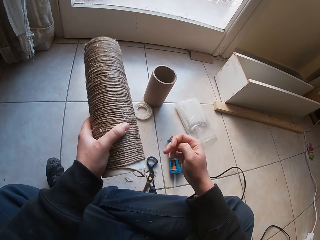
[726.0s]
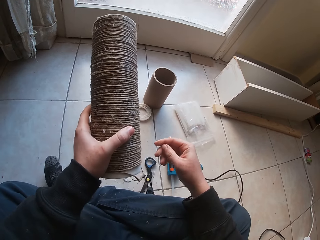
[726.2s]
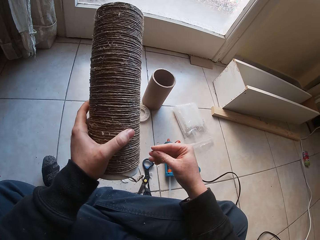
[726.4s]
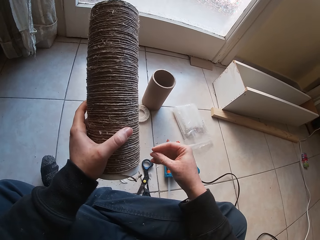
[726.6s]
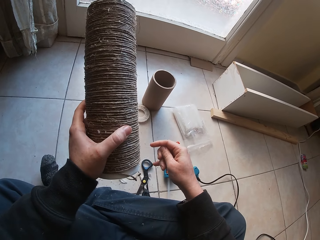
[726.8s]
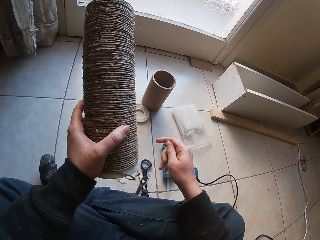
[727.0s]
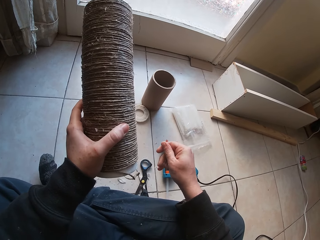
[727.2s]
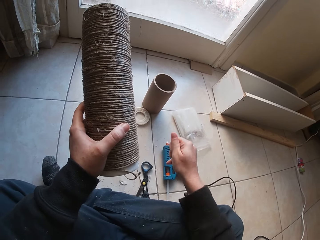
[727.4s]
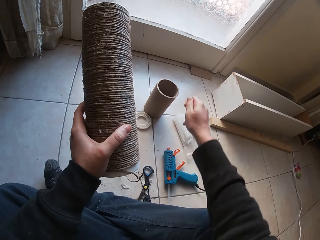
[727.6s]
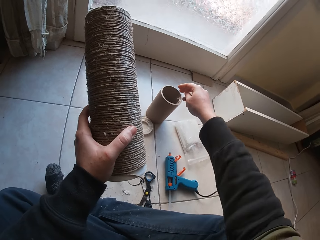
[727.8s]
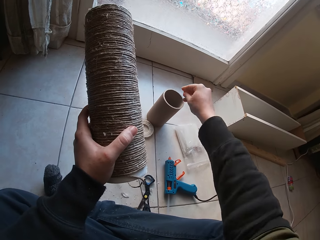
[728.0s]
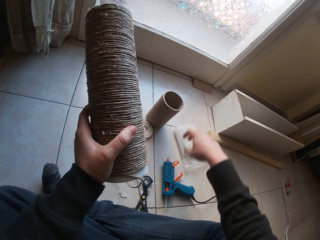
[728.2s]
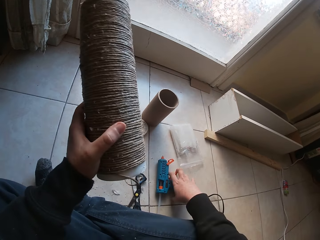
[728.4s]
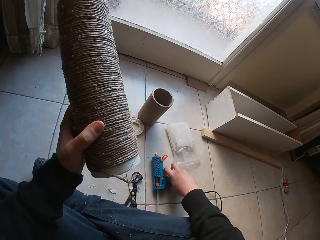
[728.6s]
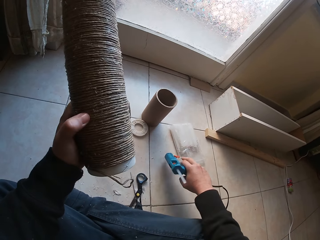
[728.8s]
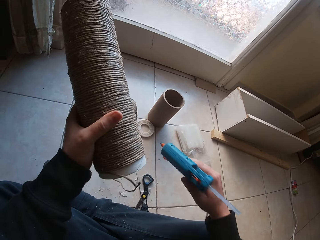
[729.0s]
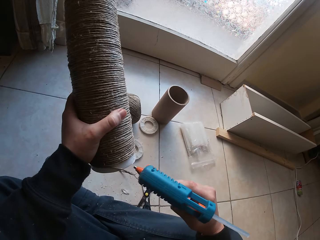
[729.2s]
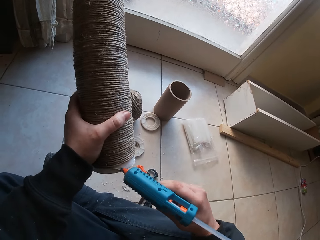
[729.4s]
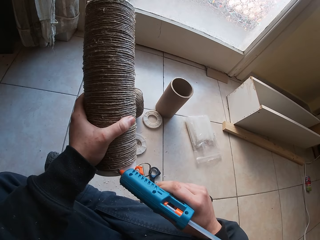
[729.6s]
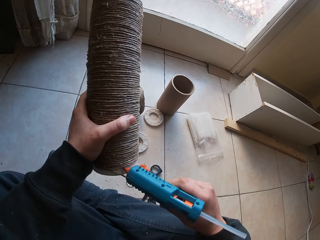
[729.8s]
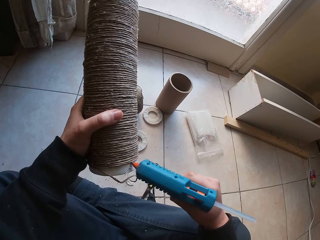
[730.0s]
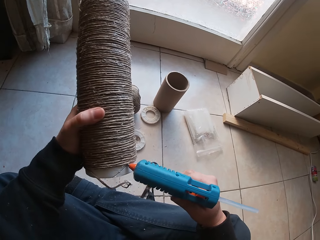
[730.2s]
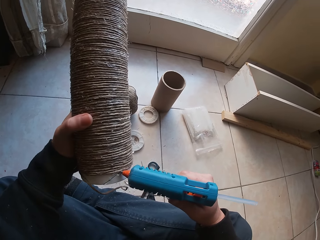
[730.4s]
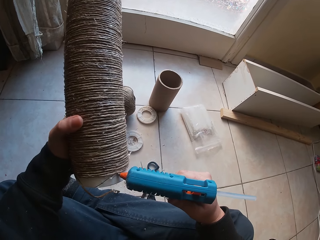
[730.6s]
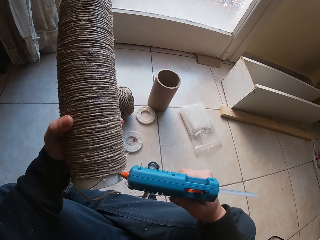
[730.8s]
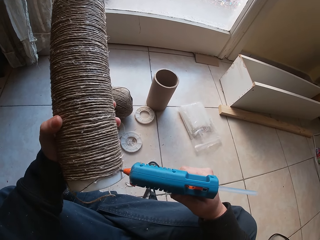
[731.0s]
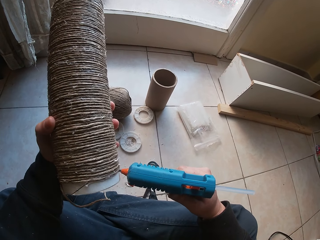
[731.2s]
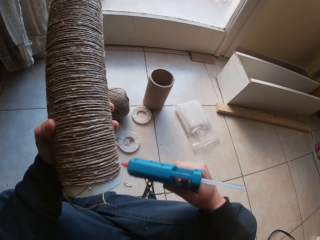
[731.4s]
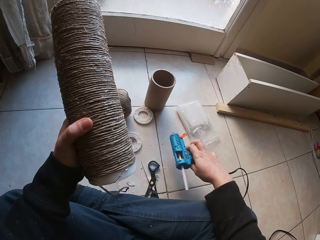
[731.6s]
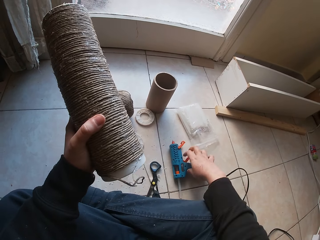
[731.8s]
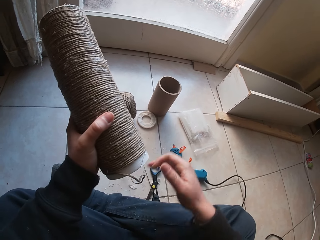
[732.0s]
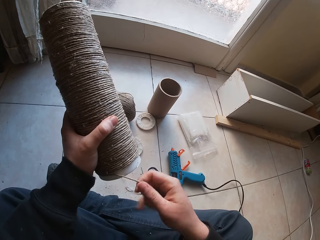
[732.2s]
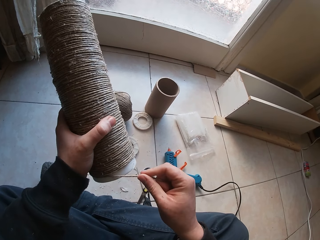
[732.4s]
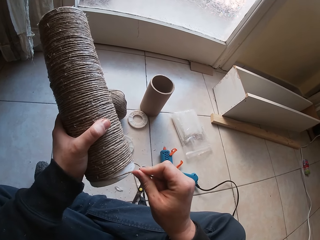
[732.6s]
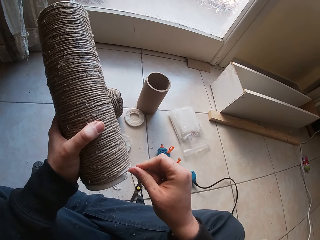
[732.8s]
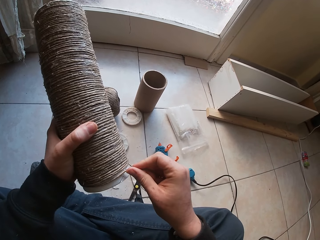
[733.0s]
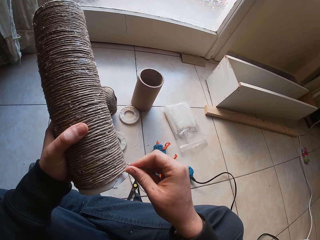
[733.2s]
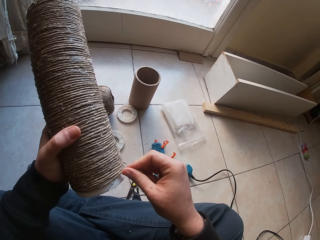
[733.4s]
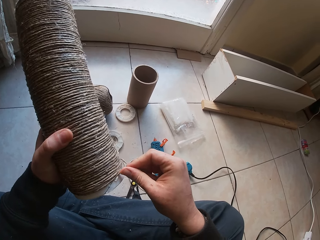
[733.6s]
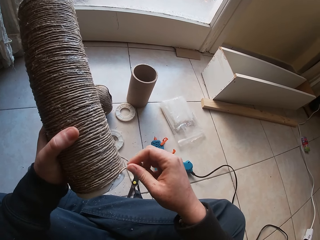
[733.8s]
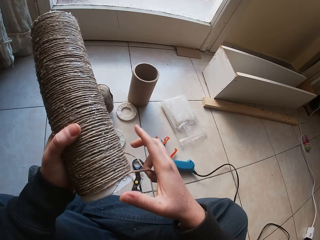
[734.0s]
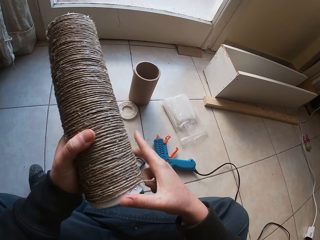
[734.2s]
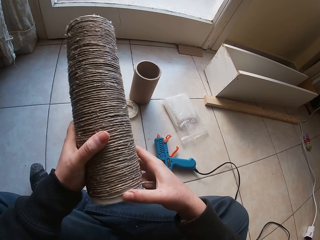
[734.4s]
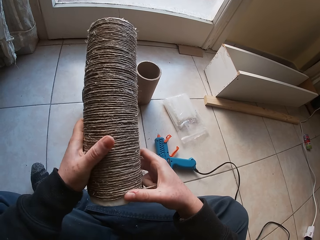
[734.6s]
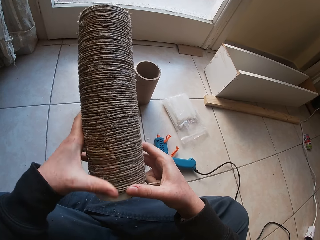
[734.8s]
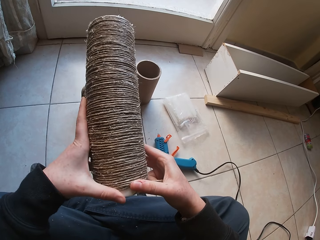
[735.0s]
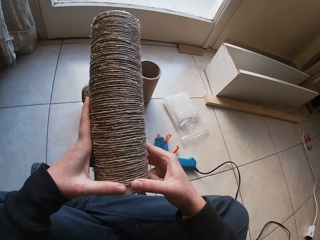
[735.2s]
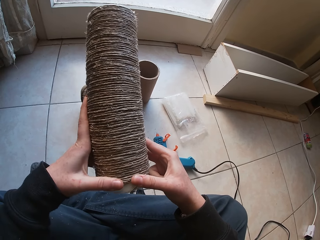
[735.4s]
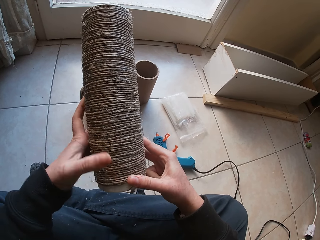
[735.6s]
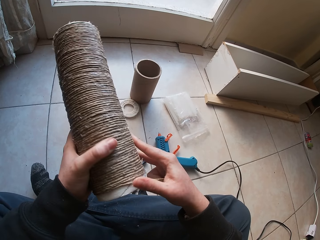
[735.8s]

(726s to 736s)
The camera wearer removes glue from his right hand. He holds the cylinder cardboard. He puts dirt into a round bin with his right hand. He holds the cylinder cardboard and picks the glue gun from the ground with his right hand. He applies glue on the cylinder cardboard with the glue gun in his right hand. He places the glue gun on the ground with his right hand and holds the cylinder cardboard. He attaches the manila rope on the cylinder cardboard with his right hand.

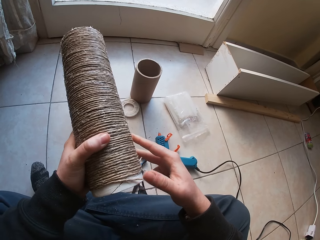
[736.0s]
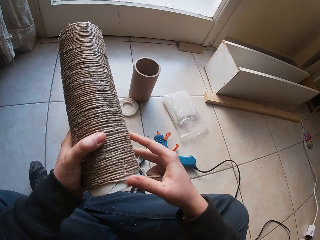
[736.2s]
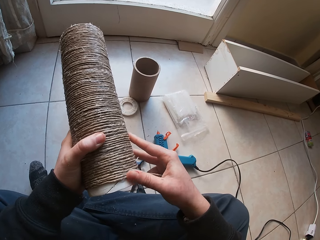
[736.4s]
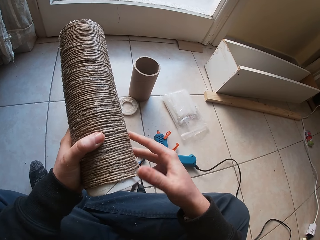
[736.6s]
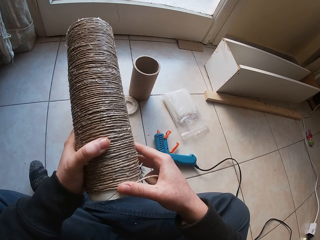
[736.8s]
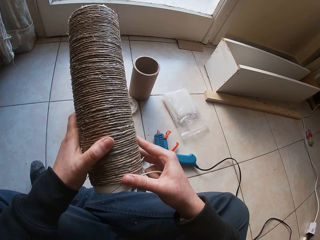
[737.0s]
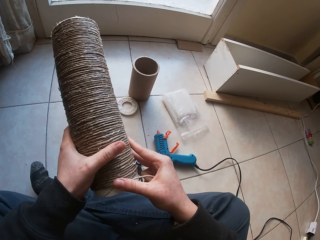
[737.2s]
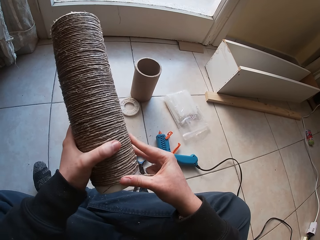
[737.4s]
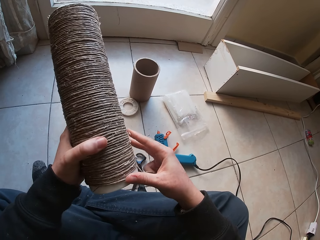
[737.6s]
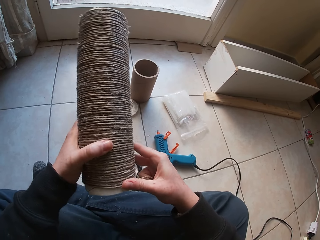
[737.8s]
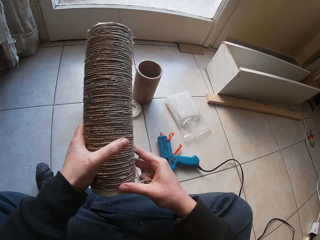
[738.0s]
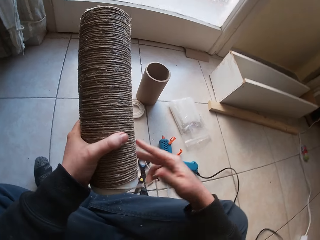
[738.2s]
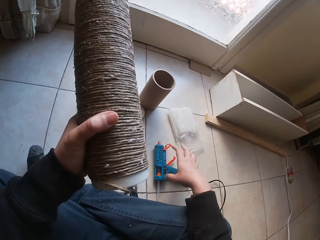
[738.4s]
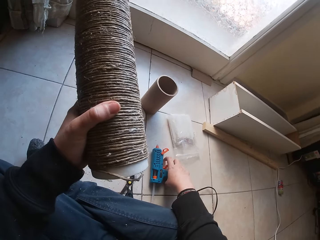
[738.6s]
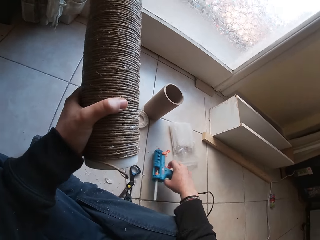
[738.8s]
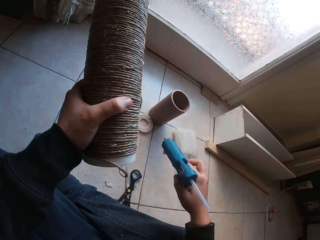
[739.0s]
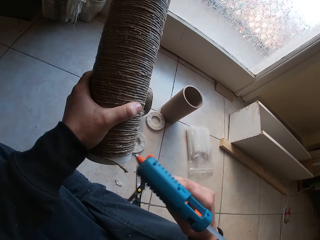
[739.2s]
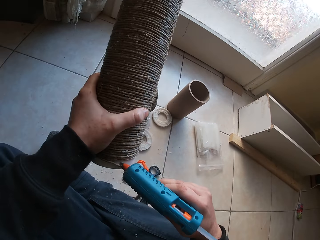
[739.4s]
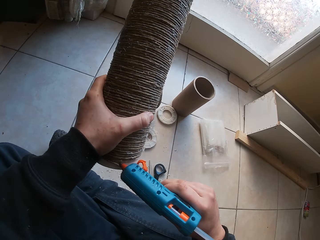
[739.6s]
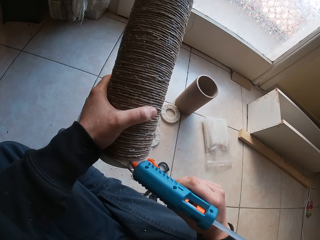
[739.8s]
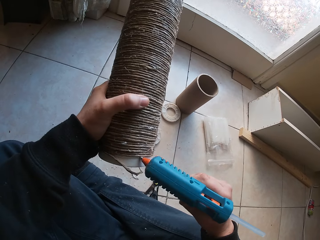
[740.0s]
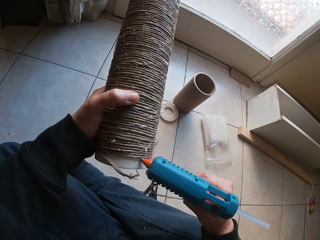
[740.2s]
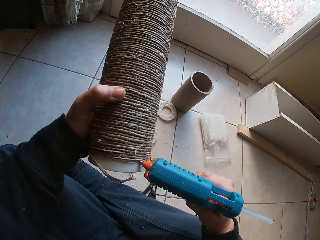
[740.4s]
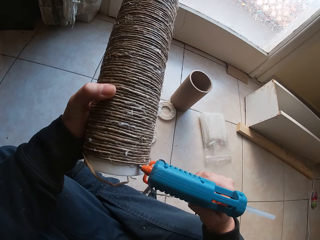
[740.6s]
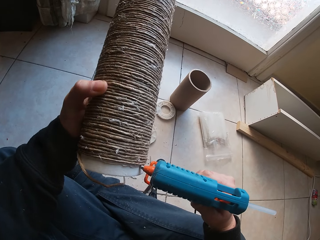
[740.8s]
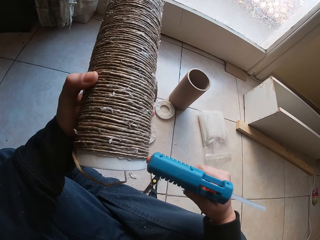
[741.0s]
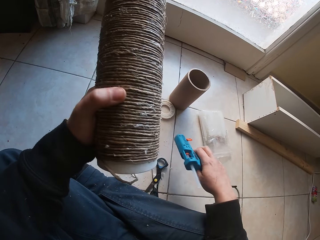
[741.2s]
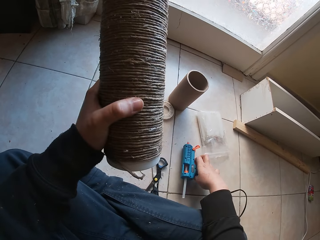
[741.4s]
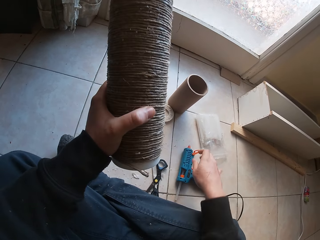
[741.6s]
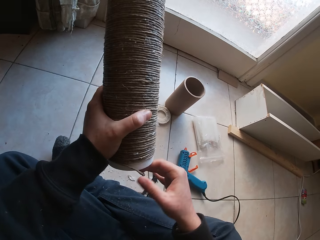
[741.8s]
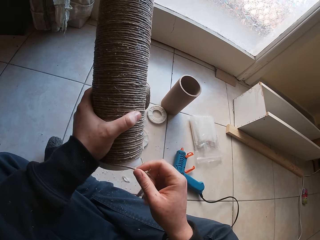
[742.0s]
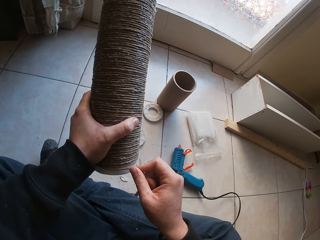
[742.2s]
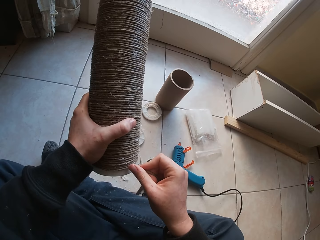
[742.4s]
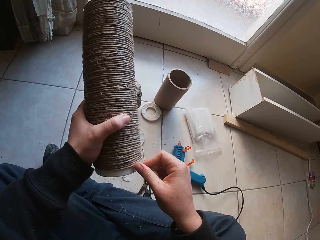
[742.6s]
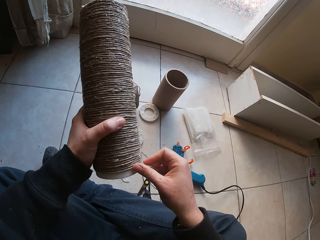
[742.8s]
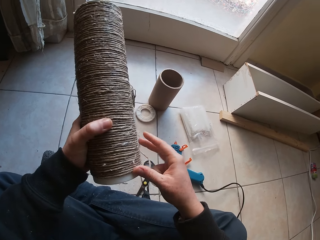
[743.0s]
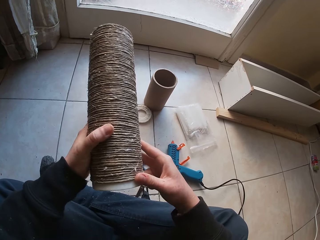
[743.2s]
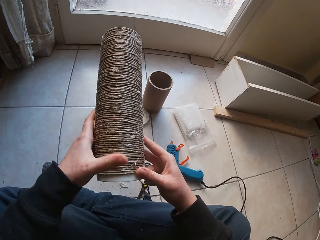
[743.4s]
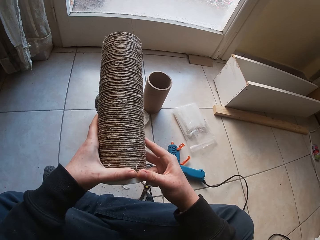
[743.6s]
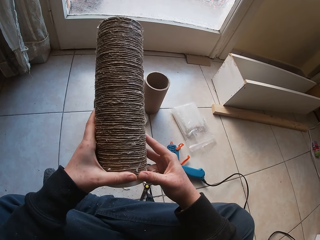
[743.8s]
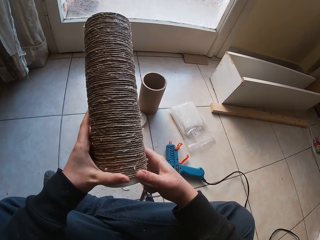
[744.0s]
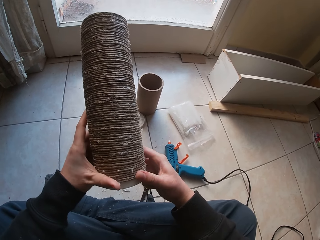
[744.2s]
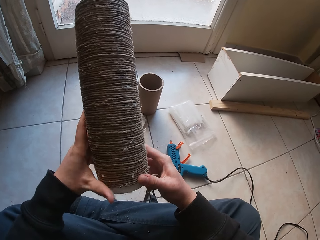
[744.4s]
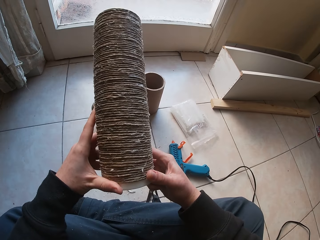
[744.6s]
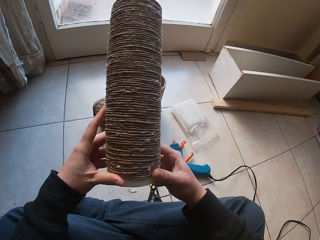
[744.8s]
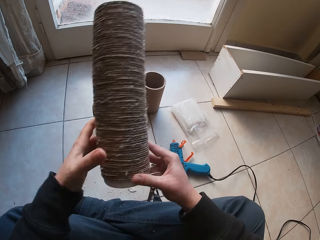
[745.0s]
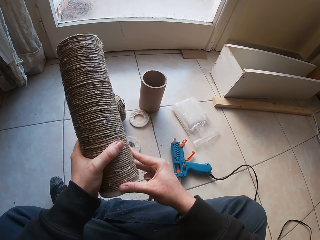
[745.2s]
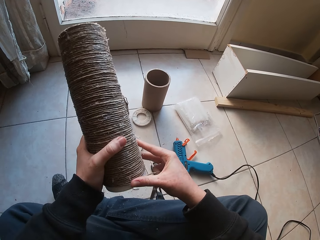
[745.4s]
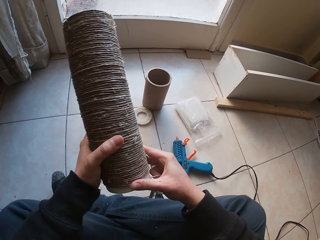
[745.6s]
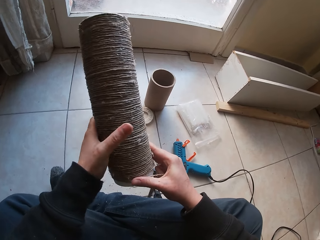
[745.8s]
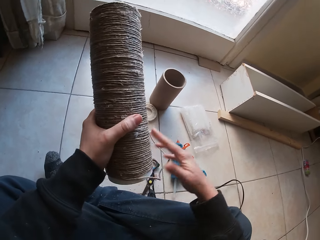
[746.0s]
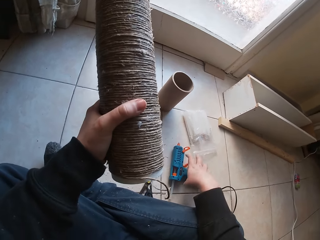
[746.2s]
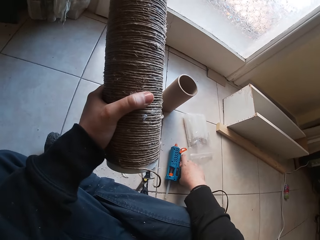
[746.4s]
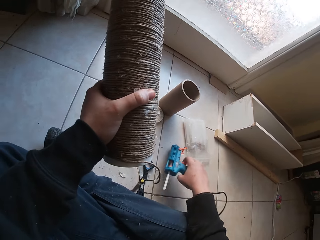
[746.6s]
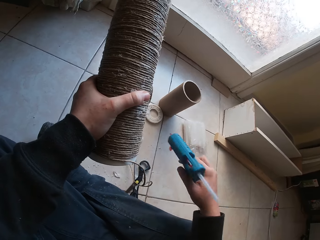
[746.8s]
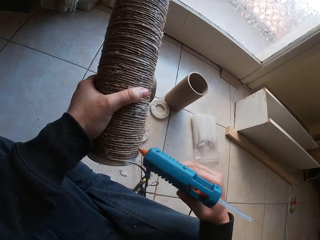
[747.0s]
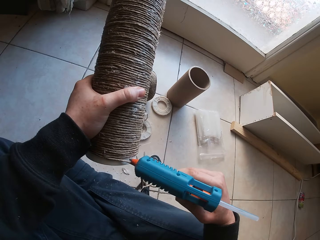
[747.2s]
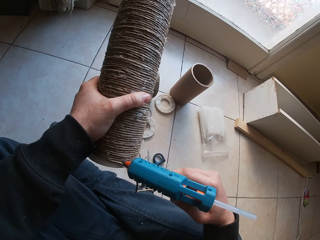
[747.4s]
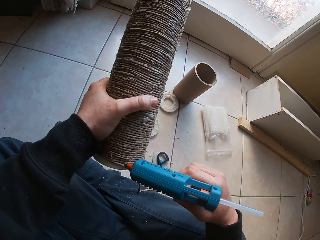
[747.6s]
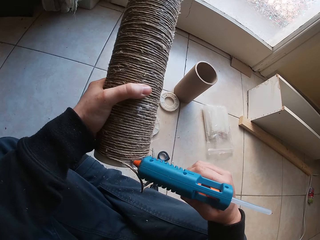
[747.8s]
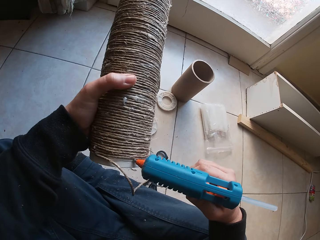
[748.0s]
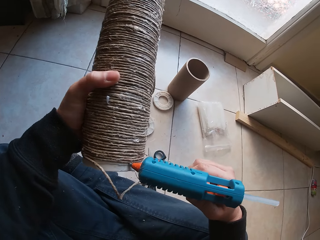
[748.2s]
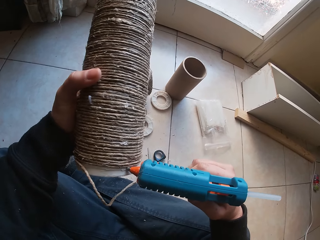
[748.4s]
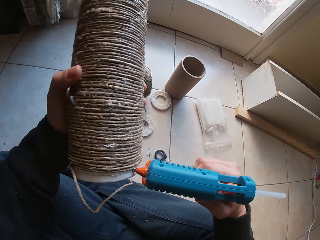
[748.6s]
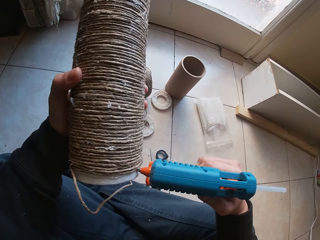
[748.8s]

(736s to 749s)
The camera wearer holds the cylinder cardboard and picks the glue gun from the ground with his right hand. He applies glue on the cylinder cardboard with the glue gun in his right hand. He holds the cylinder cardboard and places the glue gun on the ground with his right hand. He attaches the manila rope on the cylinder cardboard with his right hand. He holds the cylinder cardboard and picks the glue gun from the ground with his right hand. He applies glue on the cylinder cardboard with the glue gun in his right hand.
